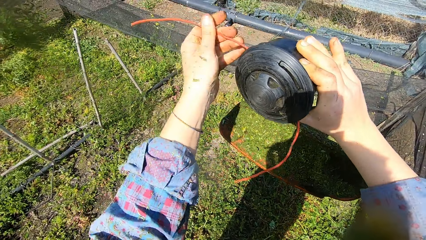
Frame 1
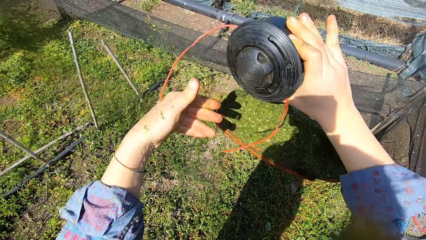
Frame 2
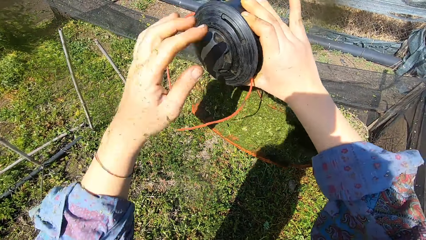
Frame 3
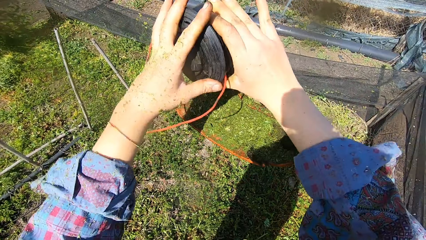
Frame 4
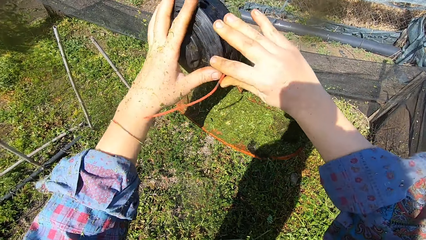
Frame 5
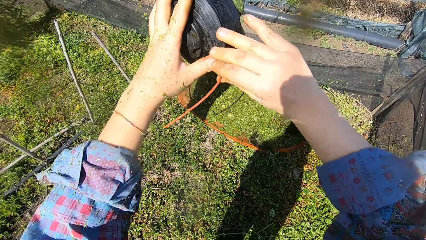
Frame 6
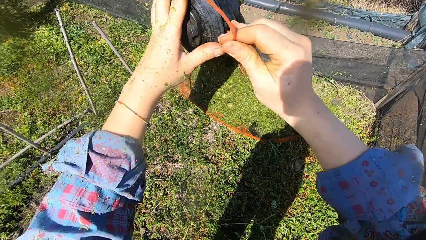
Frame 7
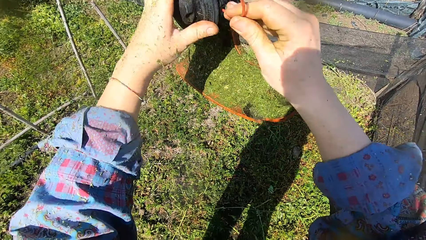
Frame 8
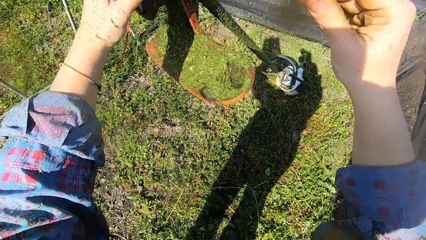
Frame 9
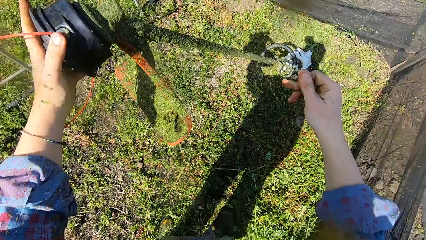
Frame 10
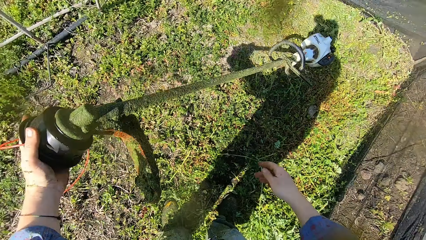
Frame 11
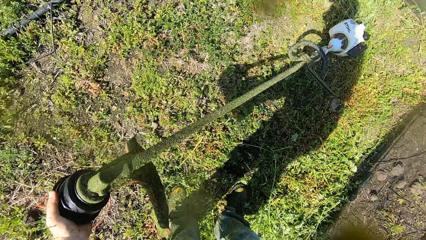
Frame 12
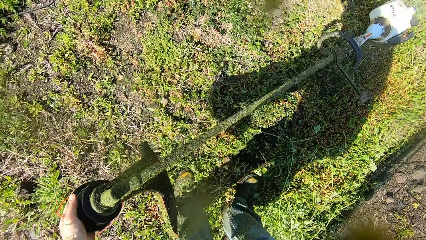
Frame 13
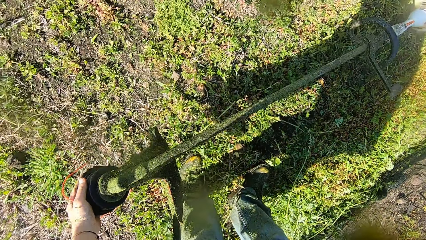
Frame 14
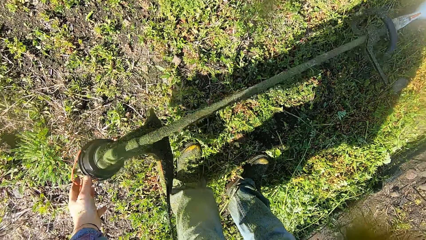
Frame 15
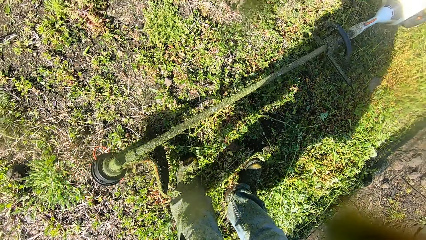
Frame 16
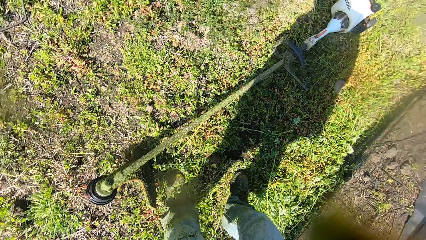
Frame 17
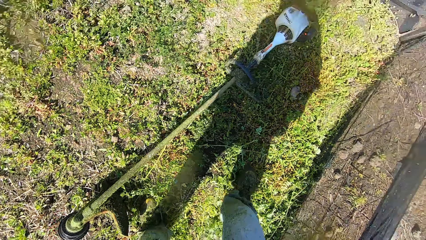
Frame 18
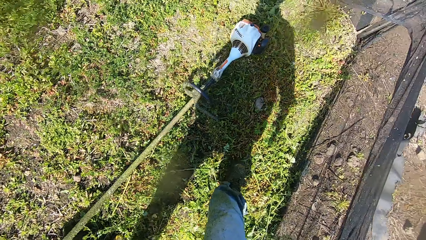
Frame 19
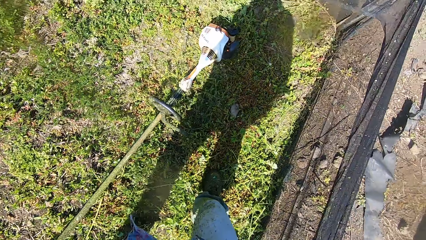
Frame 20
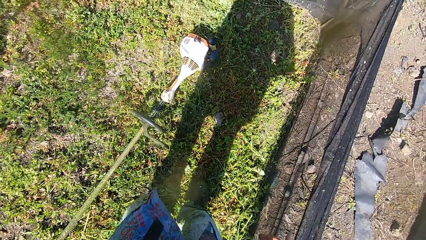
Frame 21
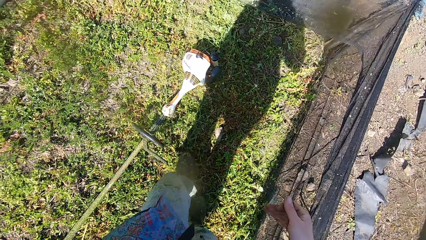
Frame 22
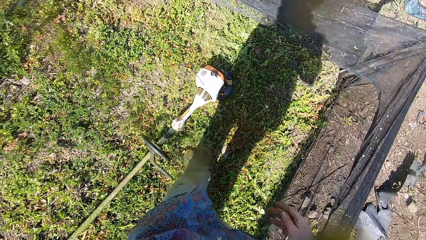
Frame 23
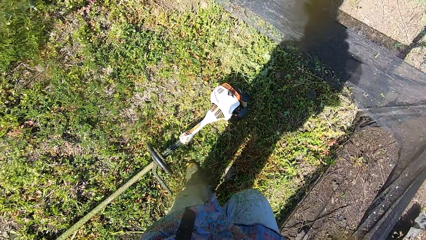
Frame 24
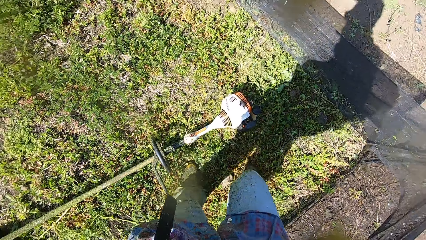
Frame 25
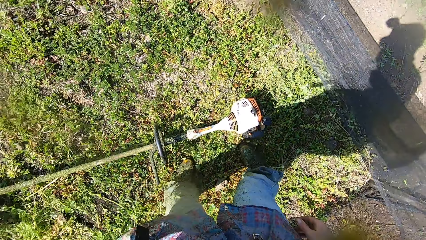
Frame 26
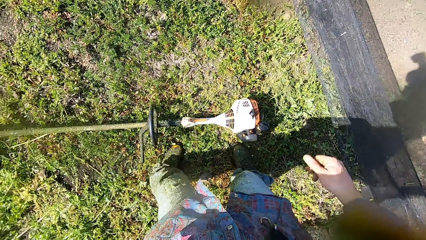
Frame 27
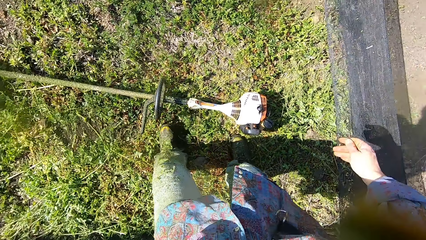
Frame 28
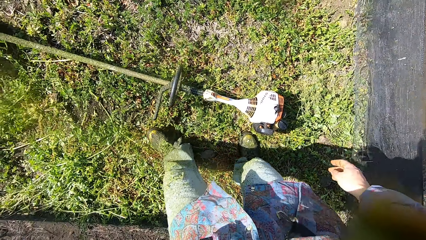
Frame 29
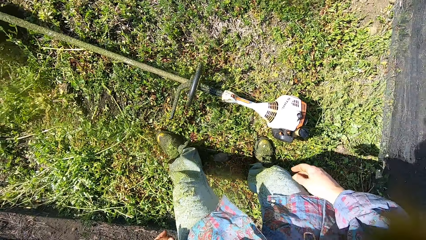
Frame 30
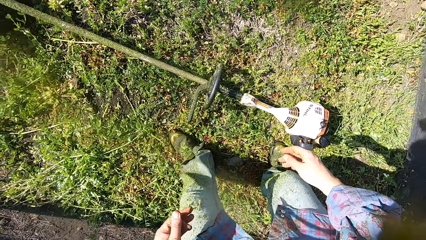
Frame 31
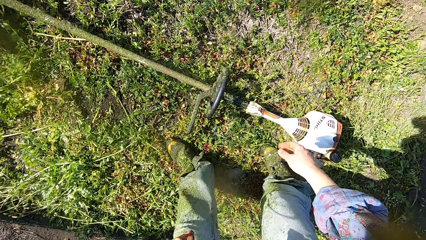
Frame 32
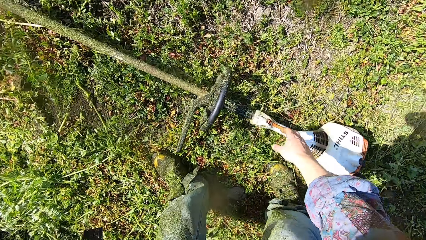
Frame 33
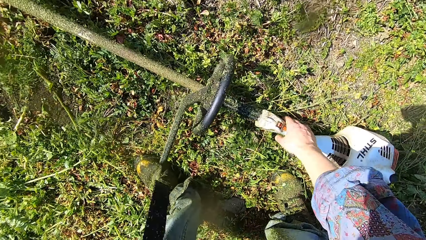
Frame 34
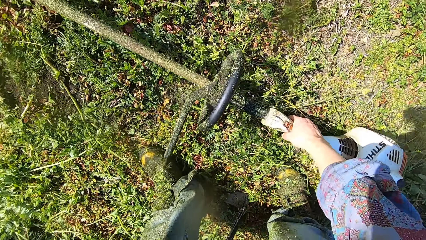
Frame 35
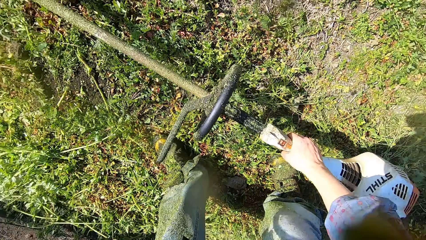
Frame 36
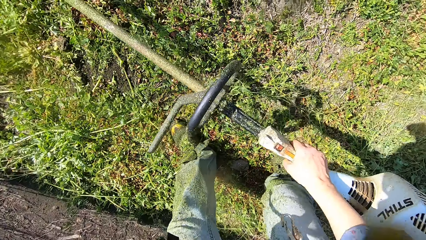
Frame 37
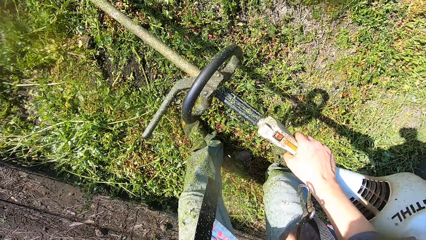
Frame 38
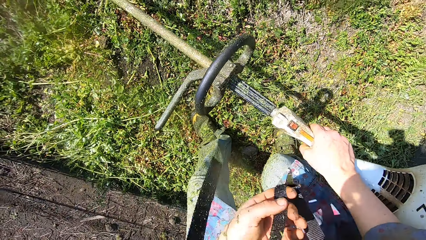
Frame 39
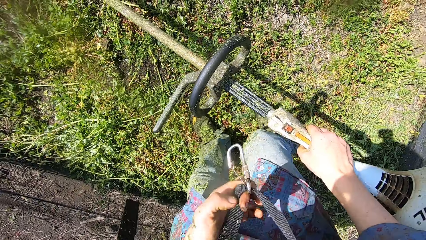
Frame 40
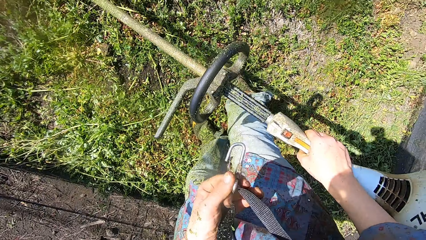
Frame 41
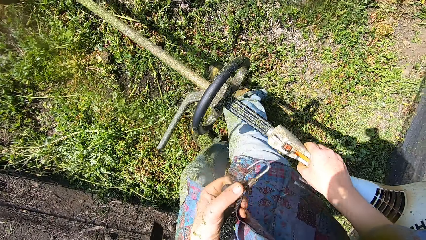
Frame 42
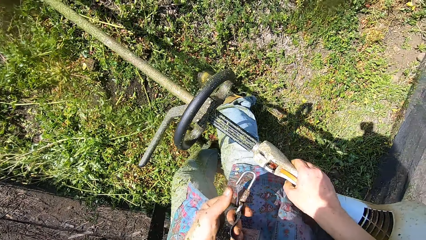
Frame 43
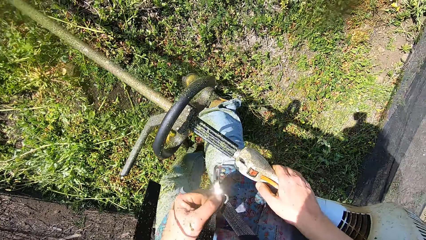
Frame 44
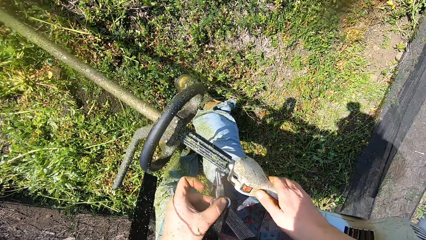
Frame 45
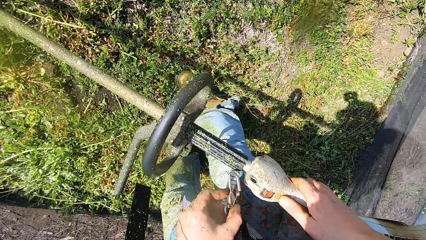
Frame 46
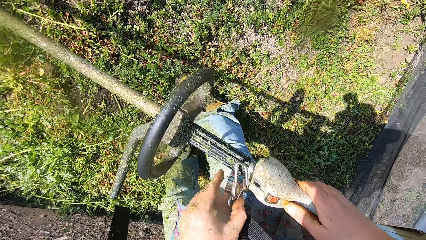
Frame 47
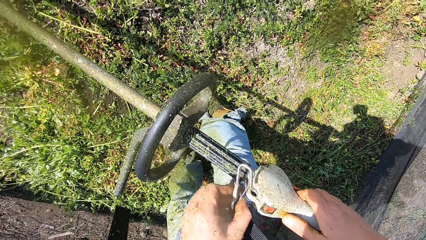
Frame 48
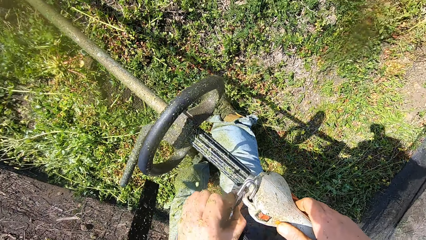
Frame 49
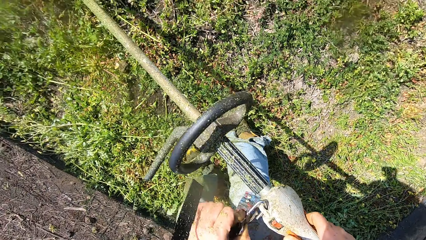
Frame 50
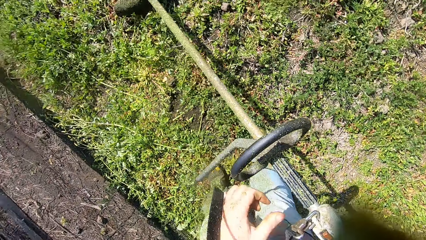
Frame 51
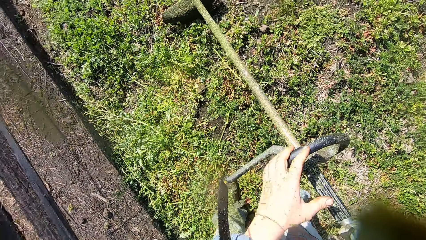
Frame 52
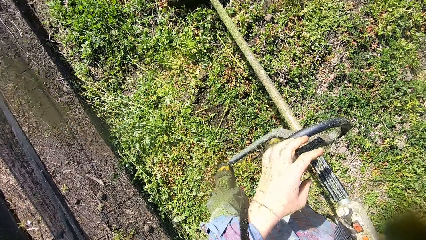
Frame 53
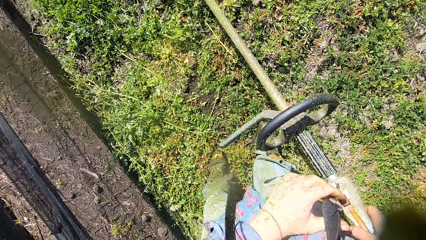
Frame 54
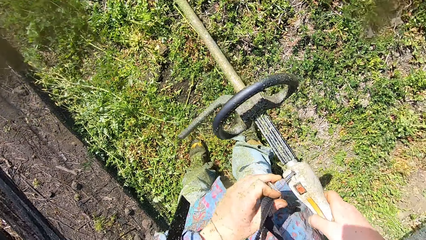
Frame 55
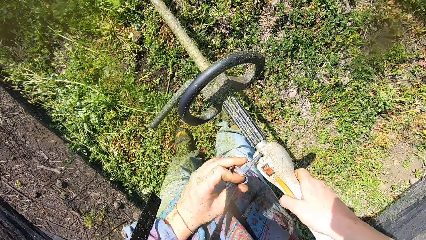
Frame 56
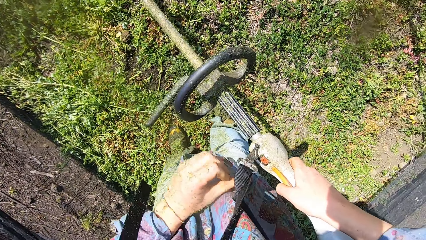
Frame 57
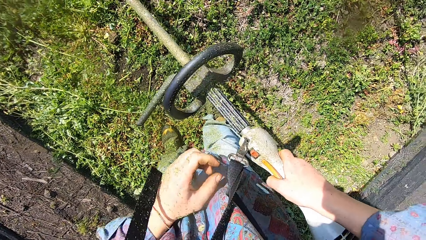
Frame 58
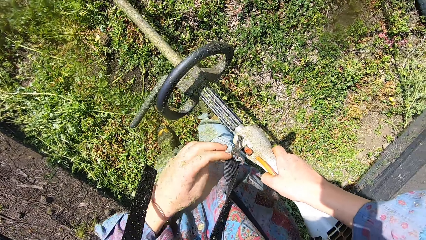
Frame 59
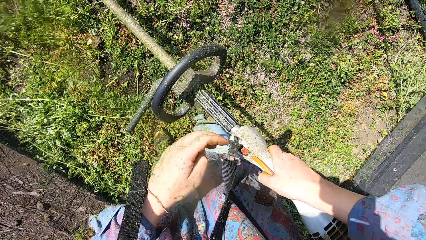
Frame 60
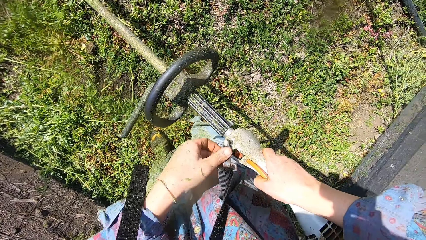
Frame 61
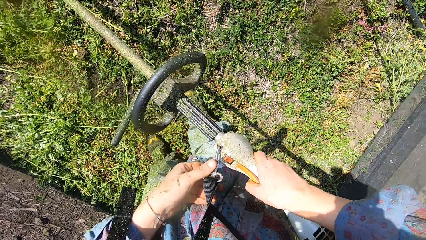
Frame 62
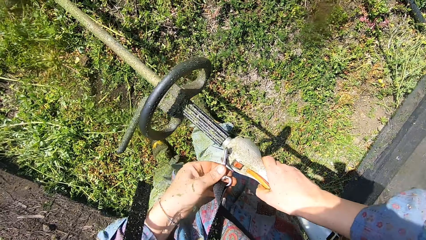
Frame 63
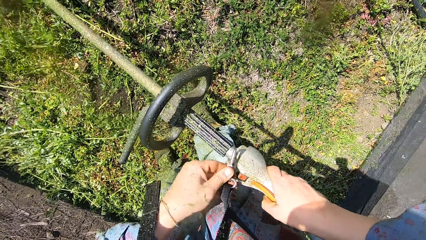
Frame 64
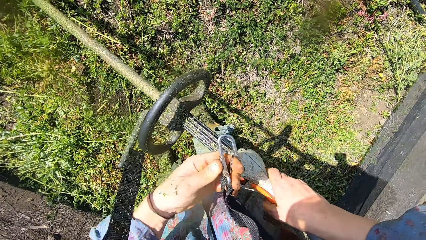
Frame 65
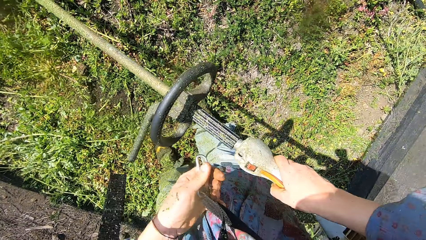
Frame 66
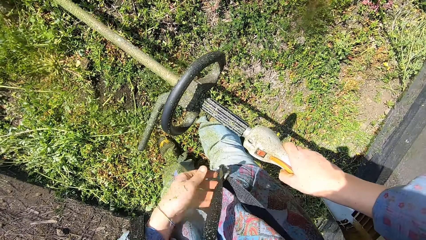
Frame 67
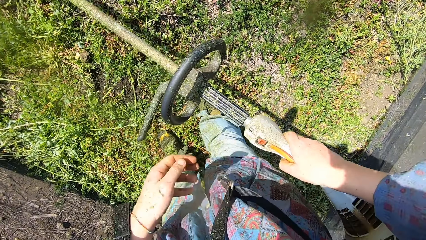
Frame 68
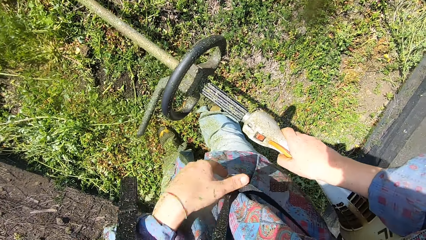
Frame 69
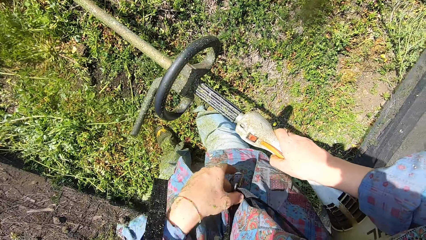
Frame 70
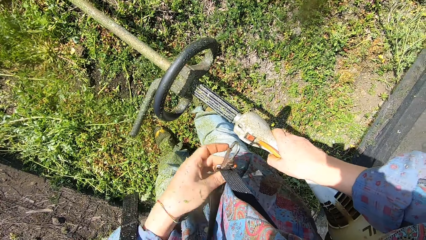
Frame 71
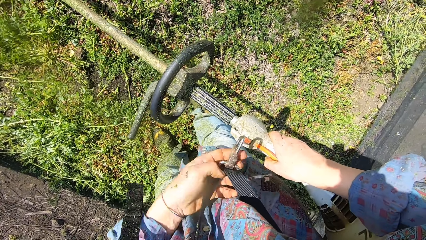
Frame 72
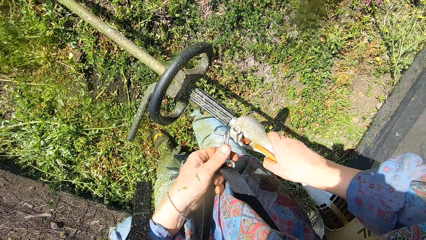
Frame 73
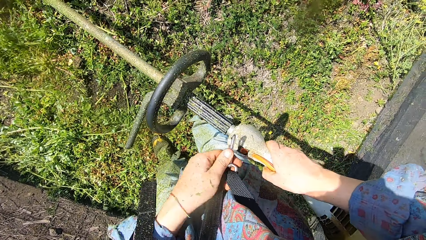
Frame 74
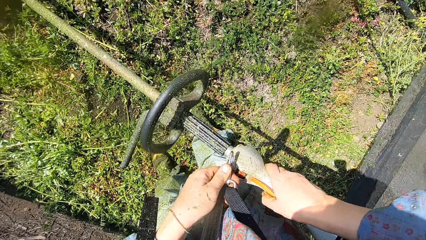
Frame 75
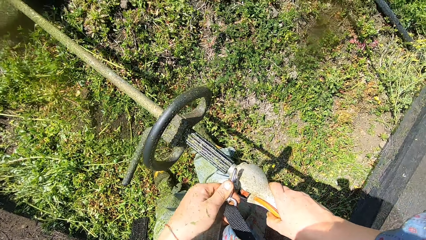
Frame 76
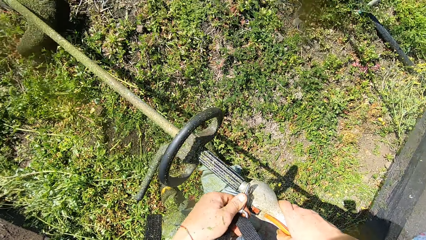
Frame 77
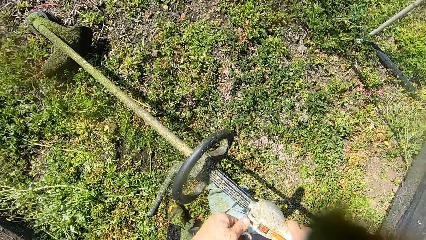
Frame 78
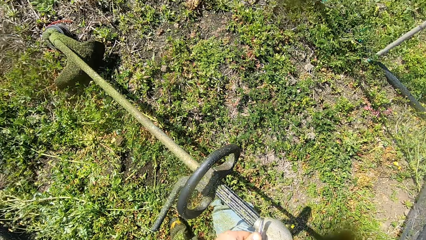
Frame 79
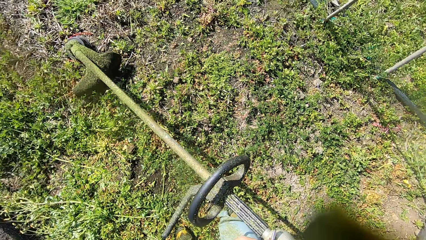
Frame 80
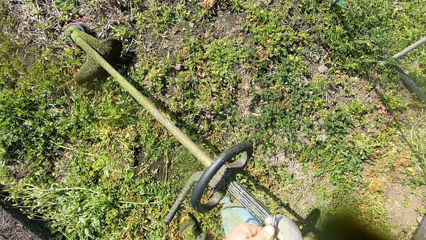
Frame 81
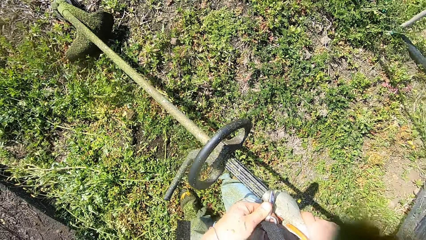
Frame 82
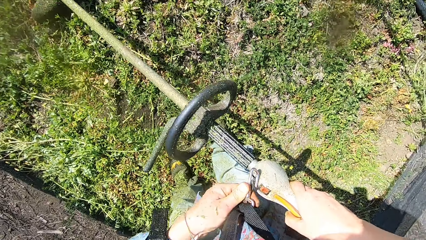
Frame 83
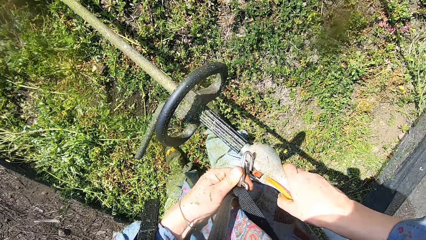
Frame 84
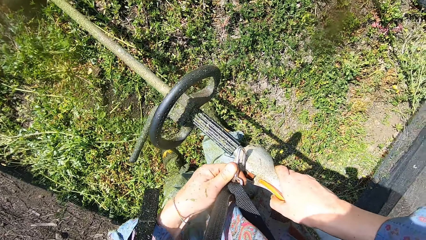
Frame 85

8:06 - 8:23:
The camera wearer pulls a line of the spool with his left hand. He places his left hand on the spool. He holds the head. He removes his right hand from the spool. He pulls a line of the spool with his right hand. He removes his right hand from the line of the spool. He lowers the head of the grass trimmer or brush cutter with his left hand. He drops the grass trimmer from his left hand on the ground. He walks on the grass towards the handle of the grass trimmer. He bends down. He stands up. He lifts up the grass trimmer by its shaft with his right hand. He inserts the front handle with his left hand. He hooks his belt on the brush cutter. He places his left hand on the grip of the grass trimmer. He removes the front handle with his left hand. He unhooks the belt from the brush cutter. He inserts the front handle with his left hand. He hooks his belt on the brush cutter.
